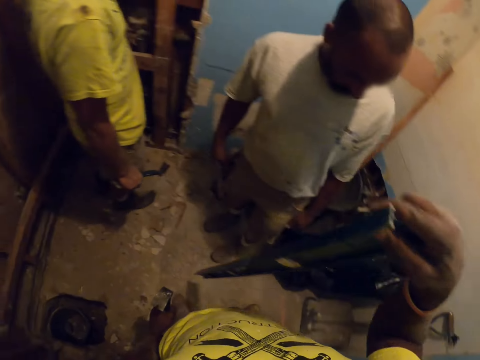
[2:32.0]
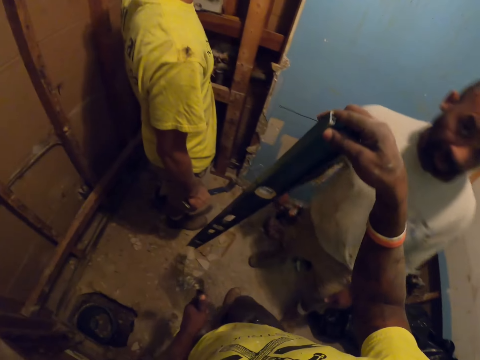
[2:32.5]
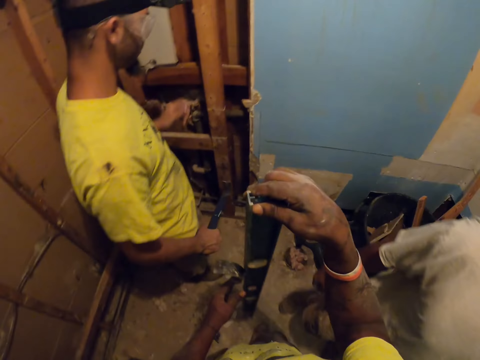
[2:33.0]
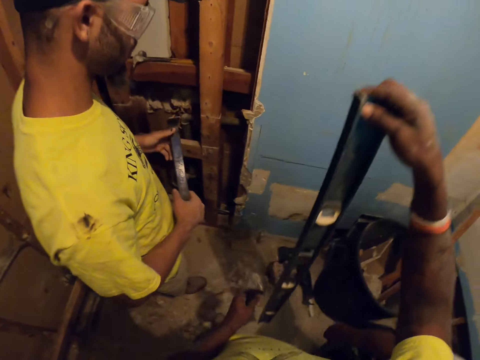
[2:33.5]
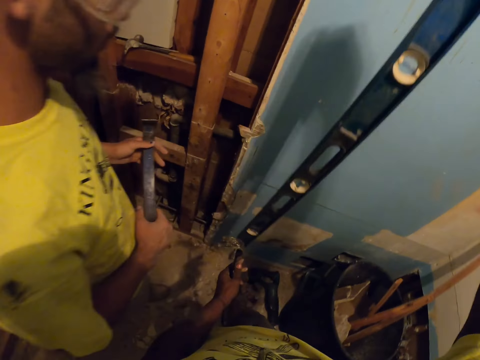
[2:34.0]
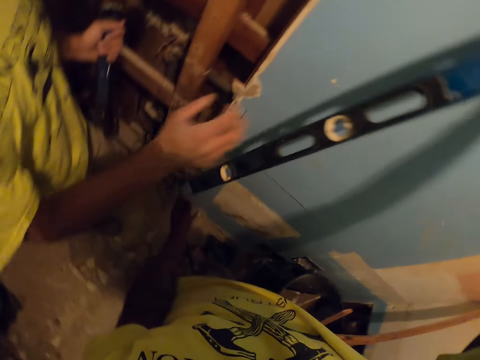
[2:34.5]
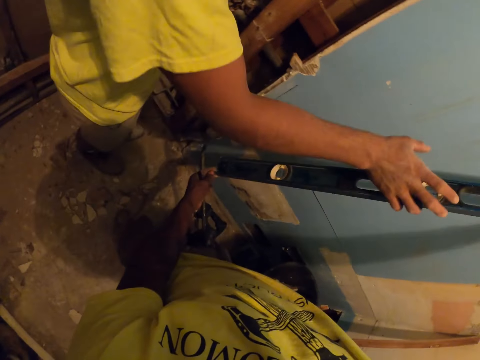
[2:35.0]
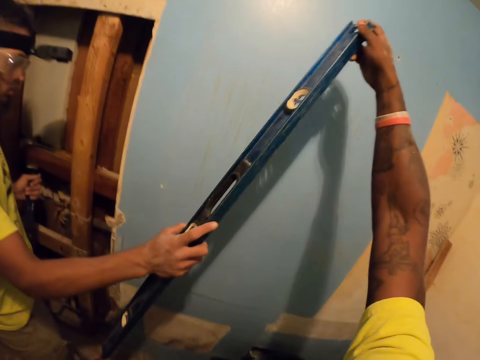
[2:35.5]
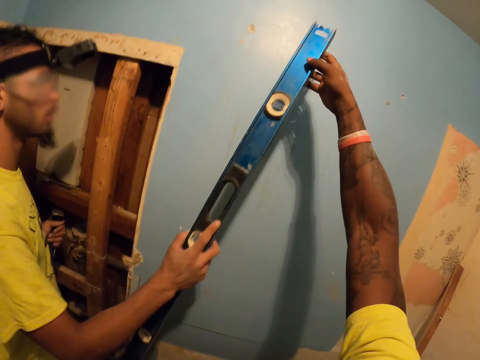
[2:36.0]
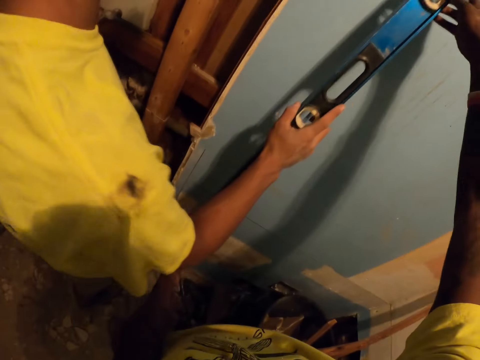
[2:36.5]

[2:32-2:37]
The camera wearer raises the level close to a carpenter's structure. They look at the metal. They hand the level to the carpenter. The carpenter places the metal on the wall.

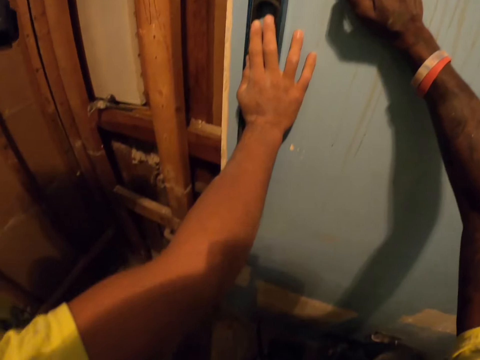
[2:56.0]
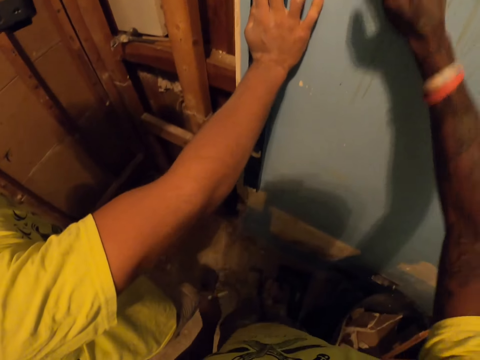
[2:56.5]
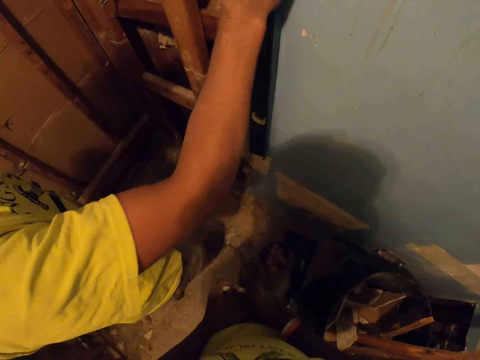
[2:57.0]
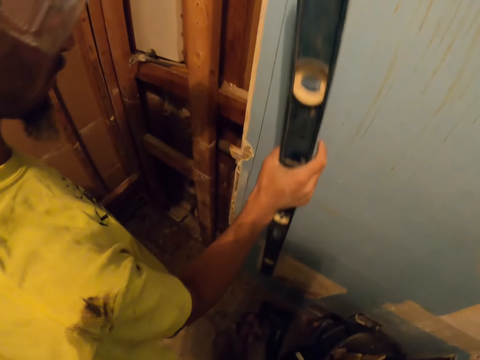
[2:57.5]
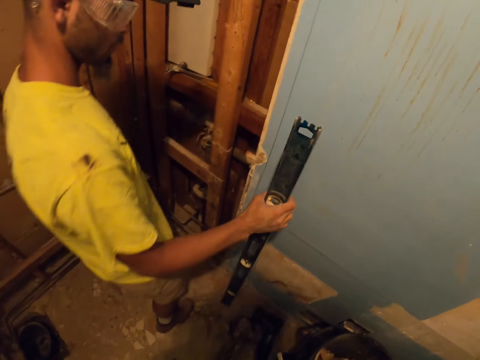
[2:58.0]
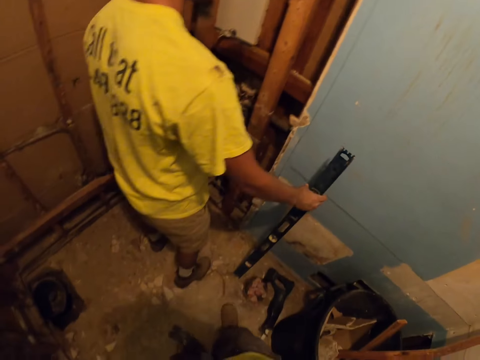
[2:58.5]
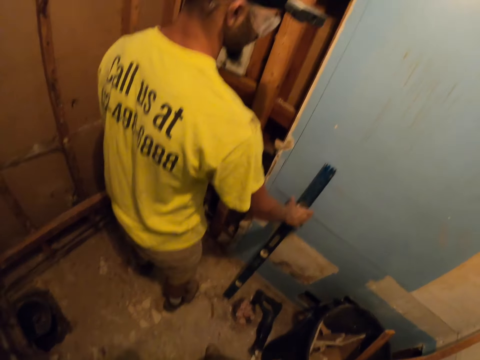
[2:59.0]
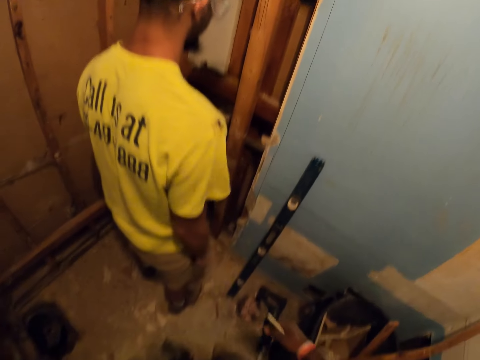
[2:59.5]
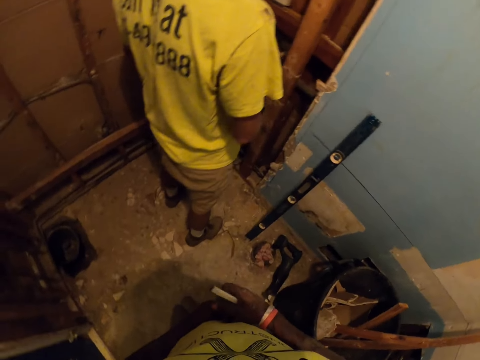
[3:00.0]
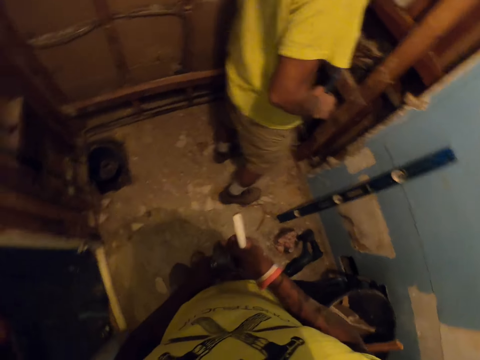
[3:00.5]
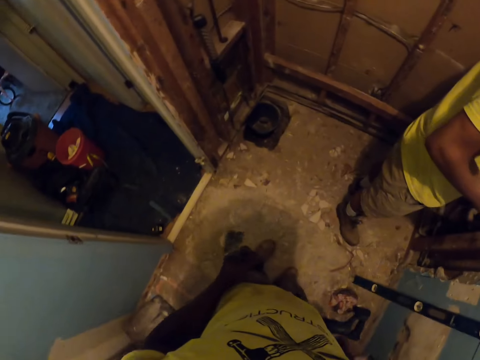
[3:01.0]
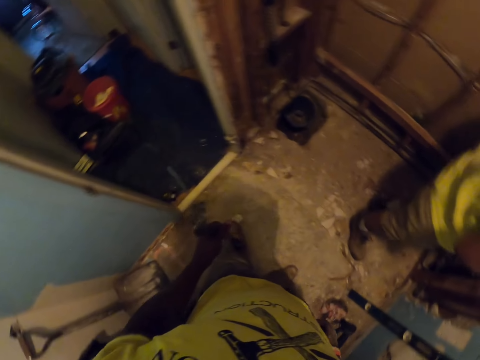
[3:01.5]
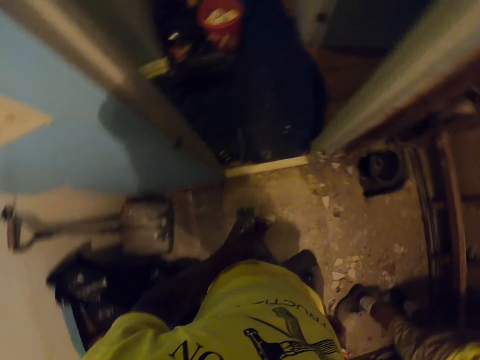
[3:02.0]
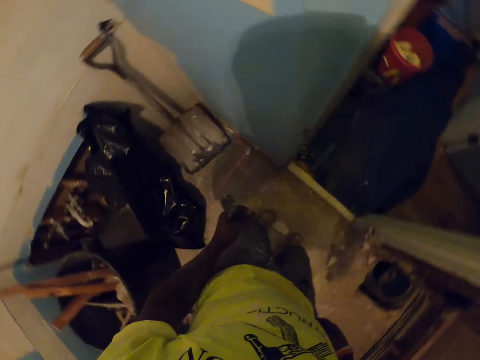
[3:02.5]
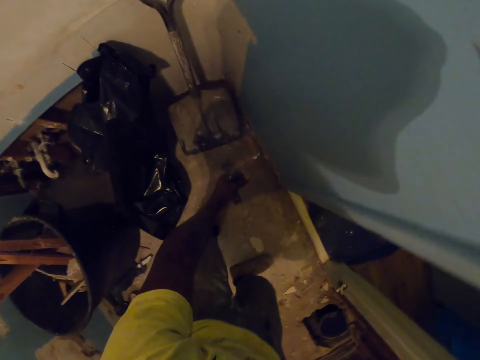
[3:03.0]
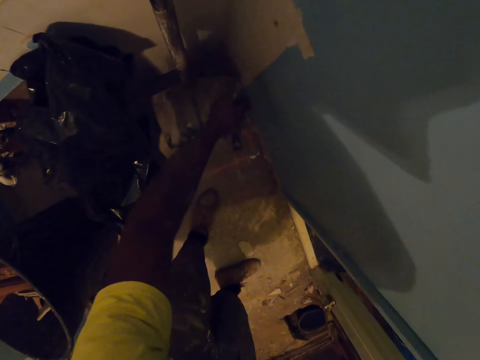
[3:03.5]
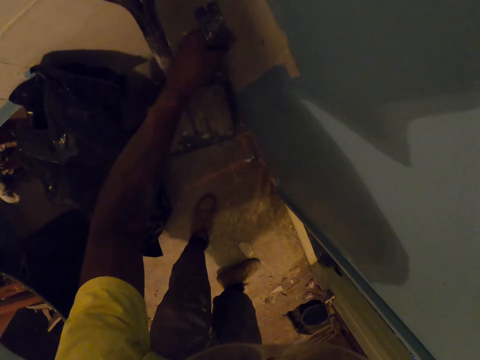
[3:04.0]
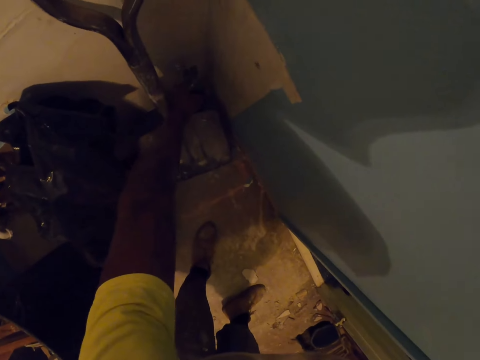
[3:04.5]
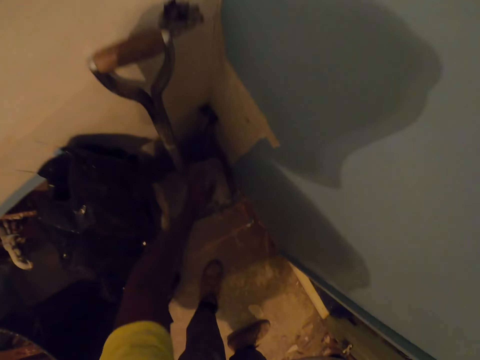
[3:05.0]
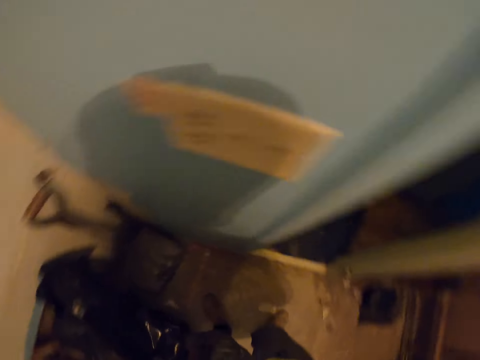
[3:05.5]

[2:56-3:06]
A carpenter takes down the level from the wall. The carpenter places the level on the floor against the wall. The camera wearer turns around. They keep their ripping bar beside a shovel against the wall.

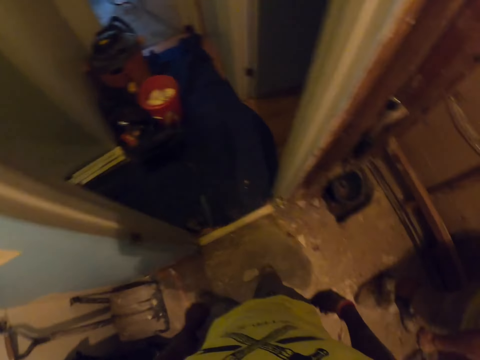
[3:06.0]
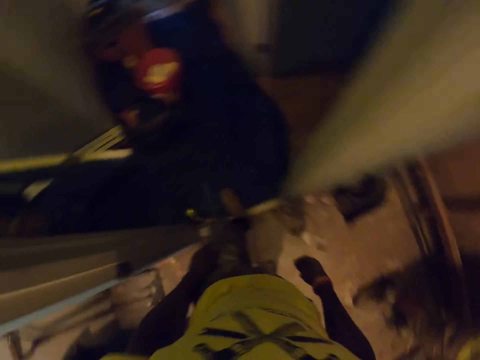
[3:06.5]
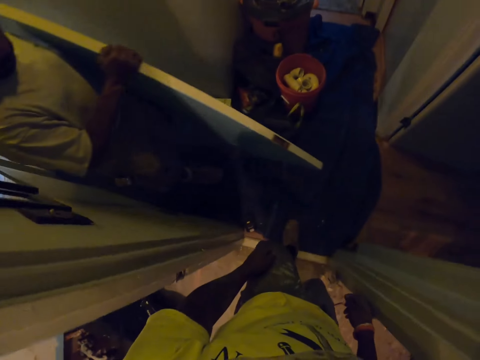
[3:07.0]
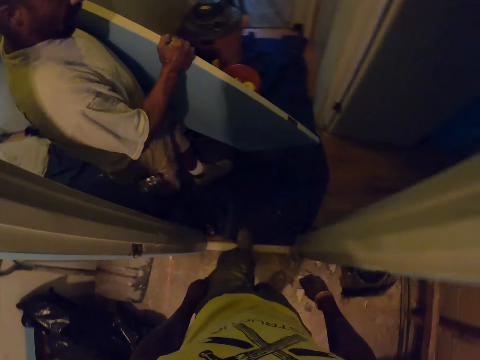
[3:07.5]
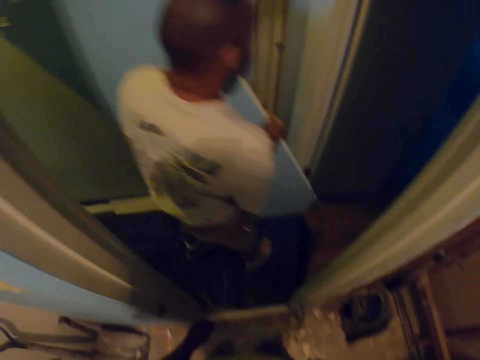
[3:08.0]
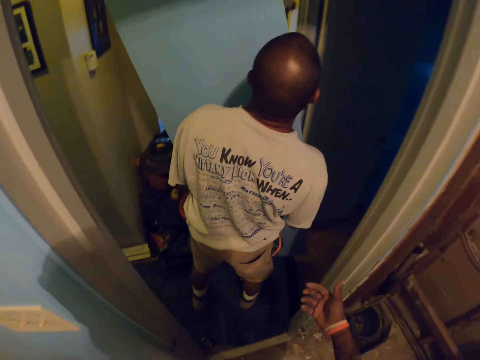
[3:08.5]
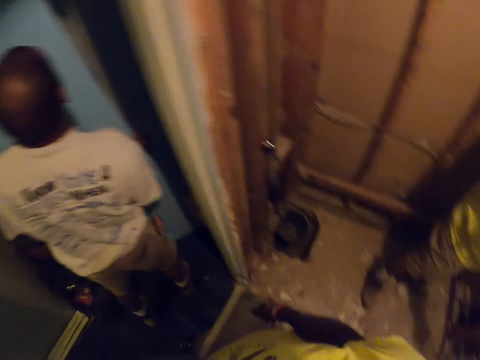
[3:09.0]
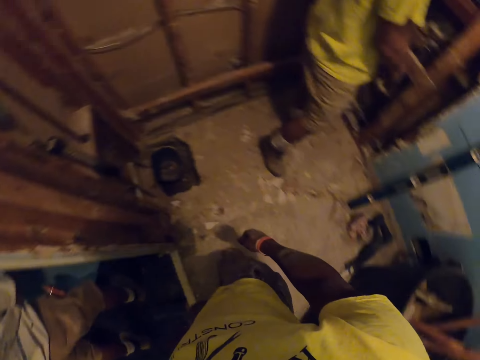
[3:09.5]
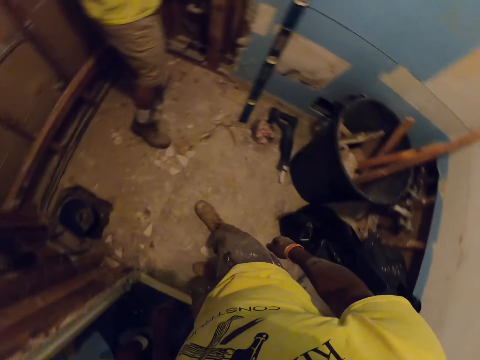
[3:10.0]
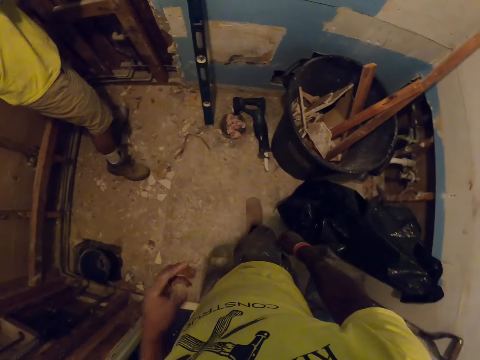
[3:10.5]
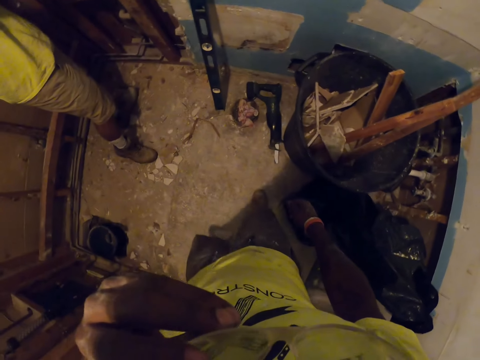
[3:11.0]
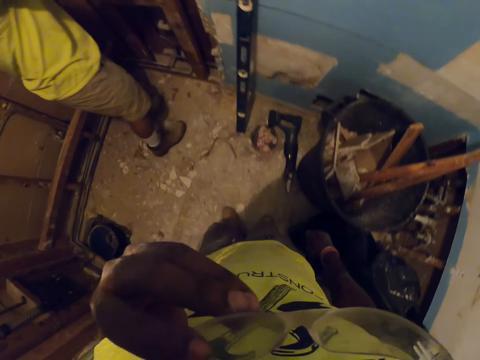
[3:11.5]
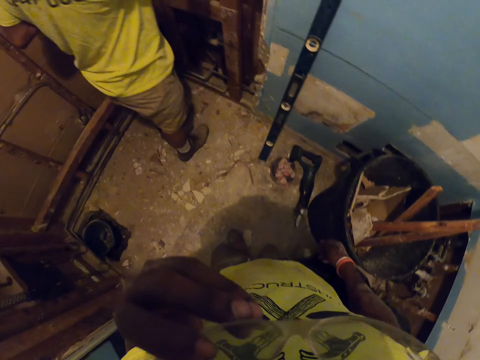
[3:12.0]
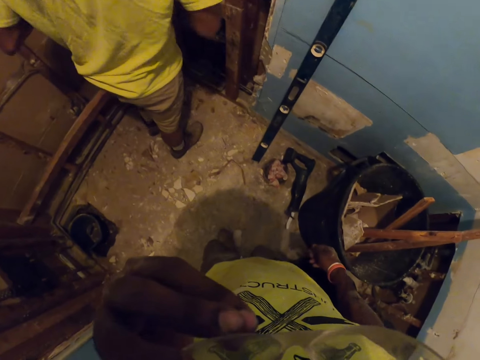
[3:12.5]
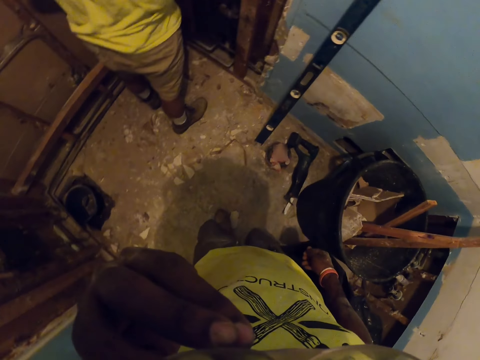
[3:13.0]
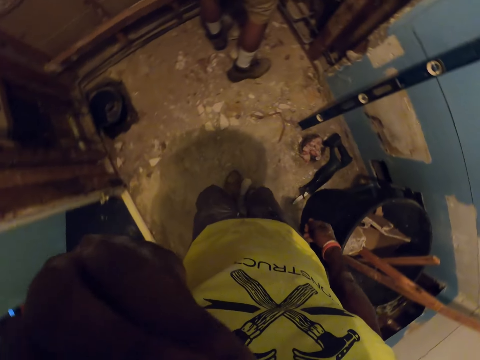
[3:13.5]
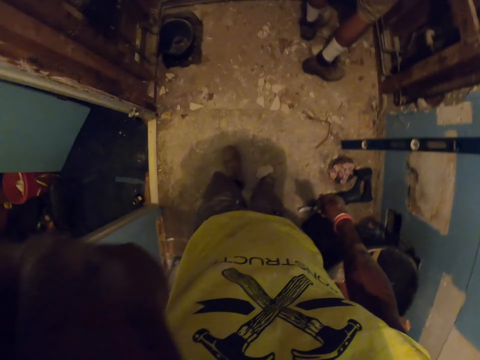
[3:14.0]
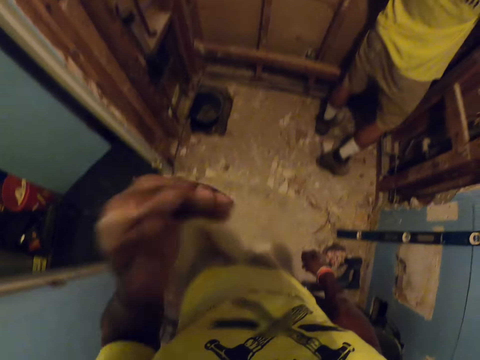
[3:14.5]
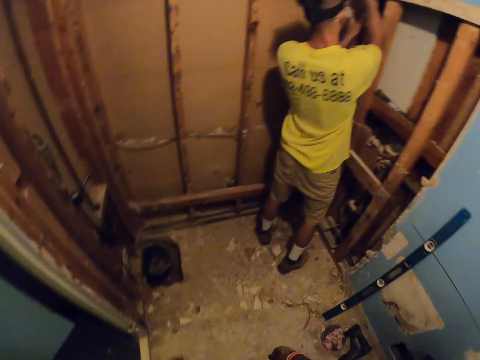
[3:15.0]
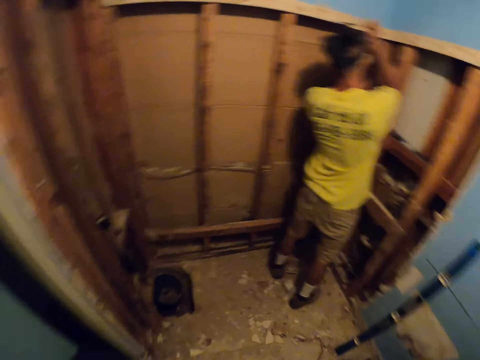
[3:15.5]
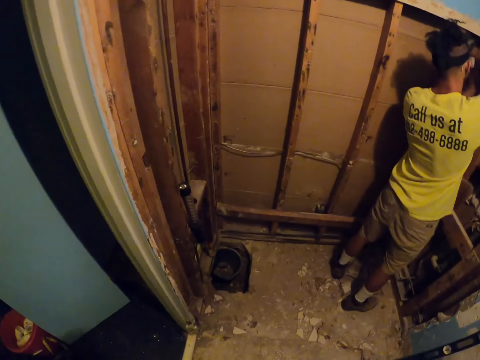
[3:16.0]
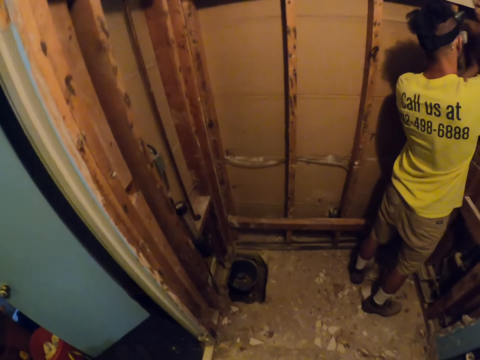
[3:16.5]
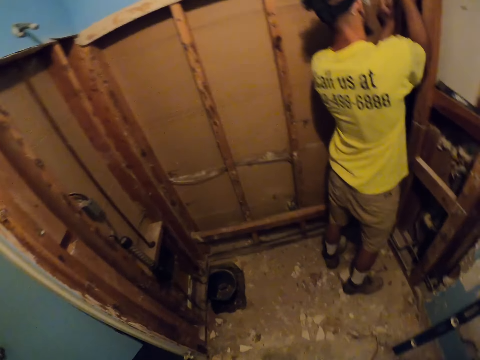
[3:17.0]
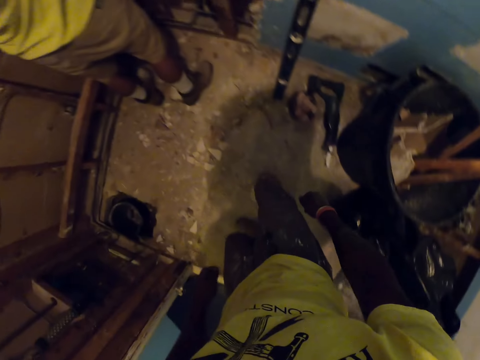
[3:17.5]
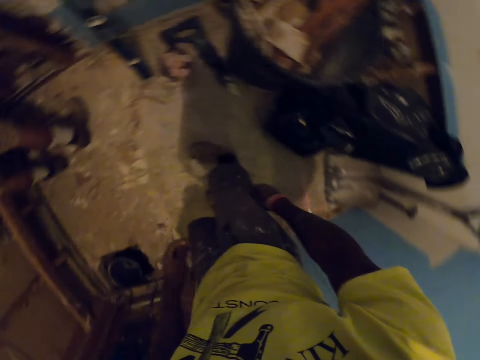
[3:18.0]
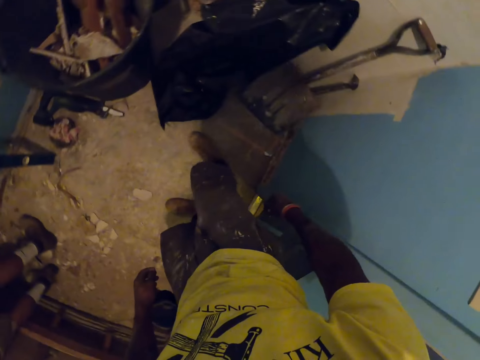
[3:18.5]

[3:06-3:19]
The camera wearer tries to walk outside of the room. He turns around. A man carries in a wooden door frame. The camera wearer adjusts the goggles. He scratches his nose with his left hand. He looks around the room.
